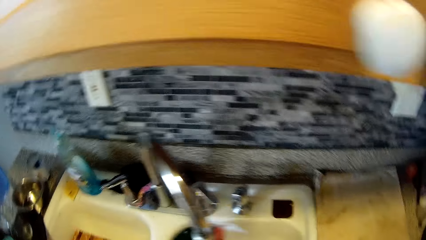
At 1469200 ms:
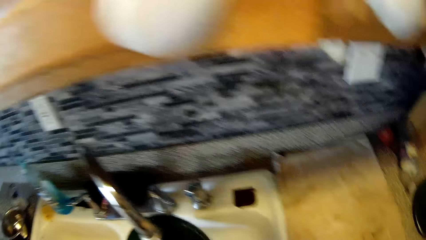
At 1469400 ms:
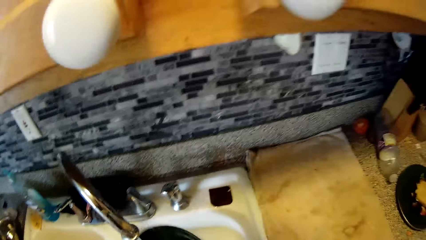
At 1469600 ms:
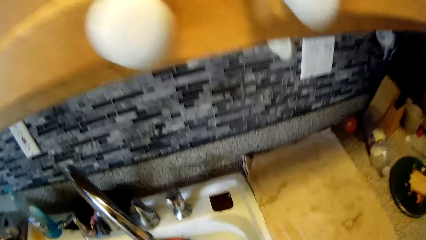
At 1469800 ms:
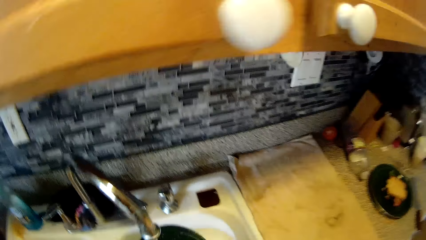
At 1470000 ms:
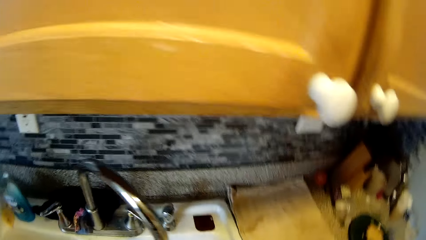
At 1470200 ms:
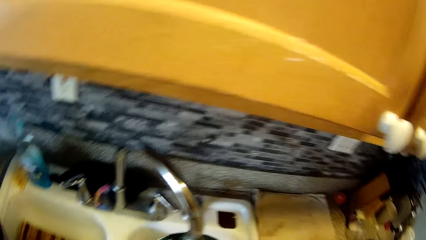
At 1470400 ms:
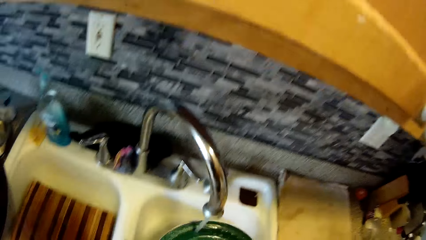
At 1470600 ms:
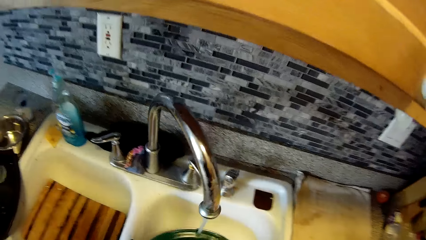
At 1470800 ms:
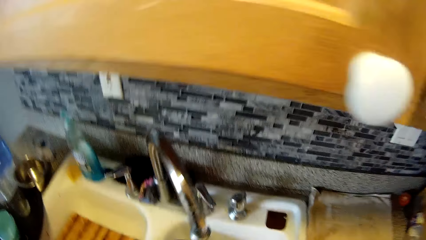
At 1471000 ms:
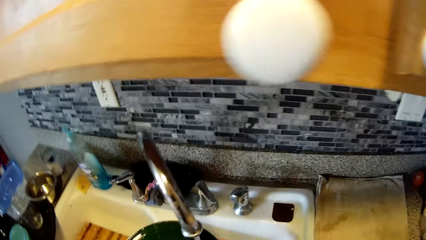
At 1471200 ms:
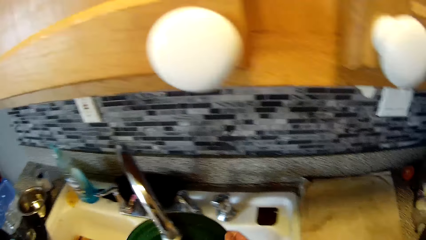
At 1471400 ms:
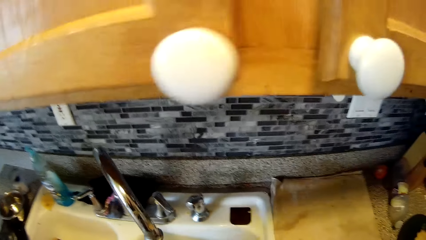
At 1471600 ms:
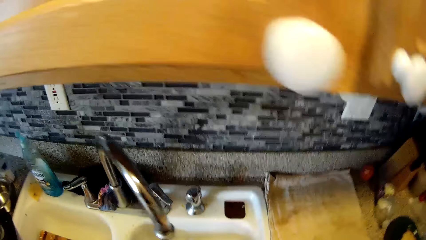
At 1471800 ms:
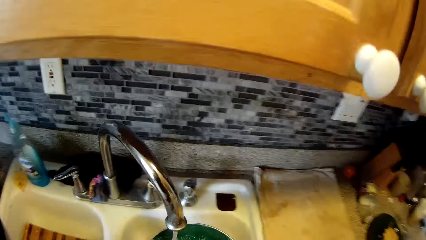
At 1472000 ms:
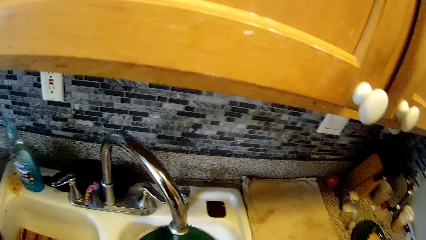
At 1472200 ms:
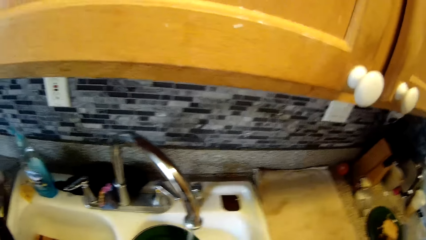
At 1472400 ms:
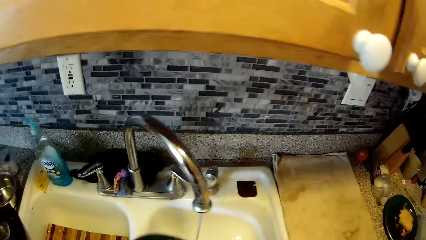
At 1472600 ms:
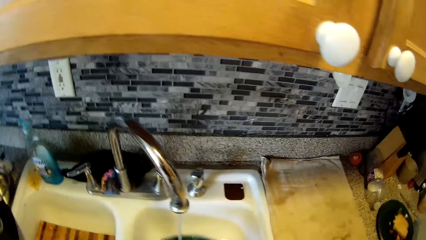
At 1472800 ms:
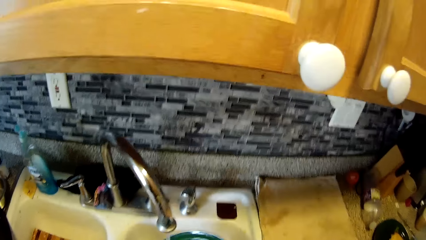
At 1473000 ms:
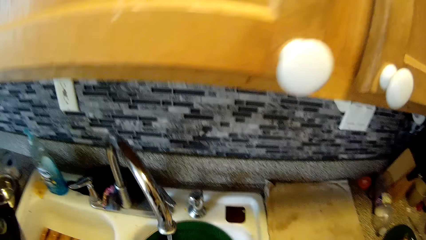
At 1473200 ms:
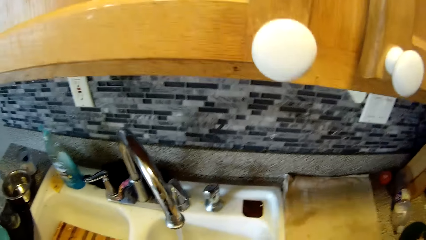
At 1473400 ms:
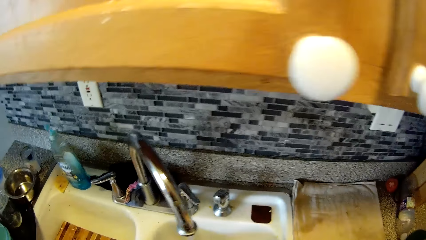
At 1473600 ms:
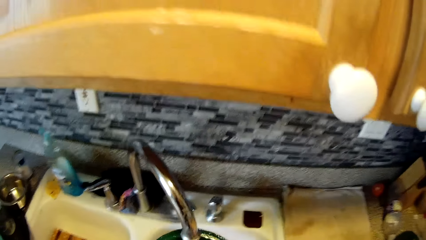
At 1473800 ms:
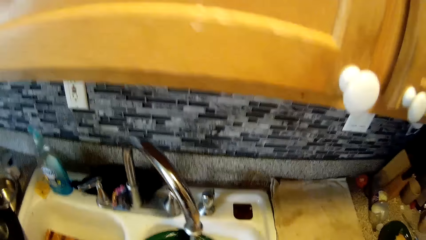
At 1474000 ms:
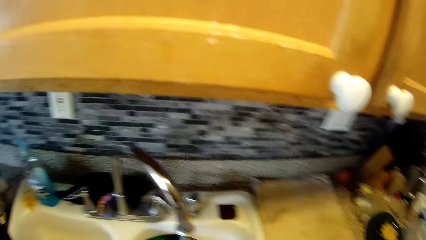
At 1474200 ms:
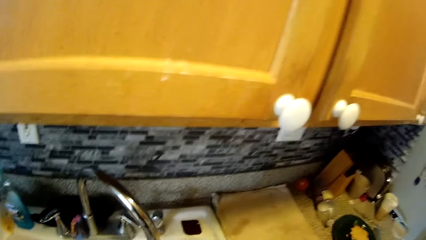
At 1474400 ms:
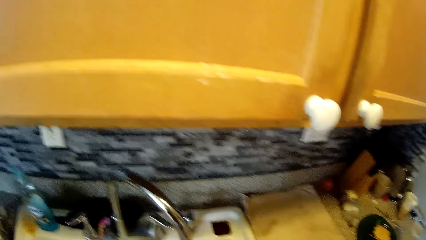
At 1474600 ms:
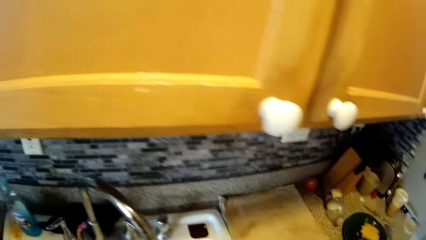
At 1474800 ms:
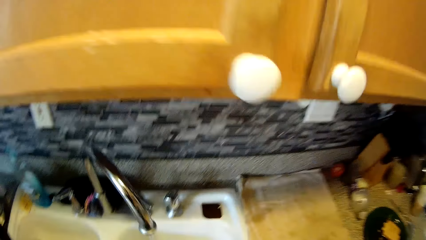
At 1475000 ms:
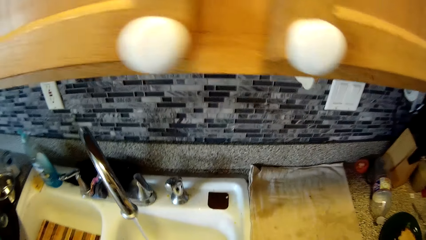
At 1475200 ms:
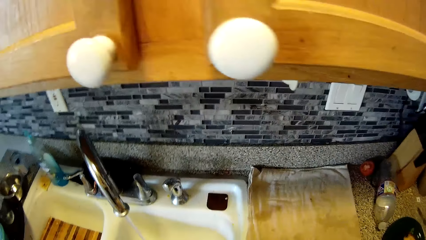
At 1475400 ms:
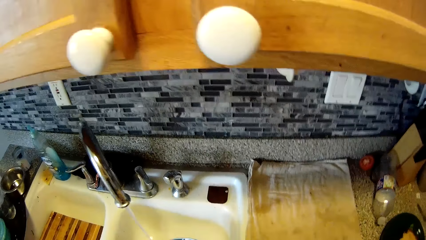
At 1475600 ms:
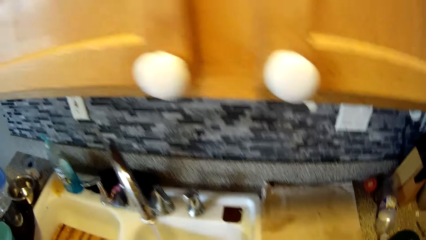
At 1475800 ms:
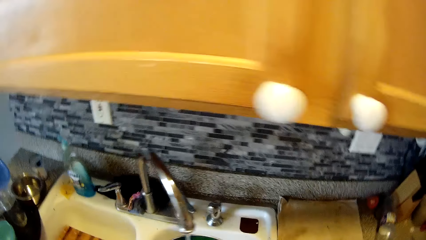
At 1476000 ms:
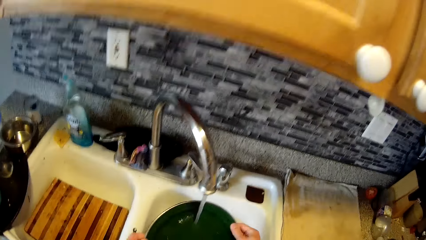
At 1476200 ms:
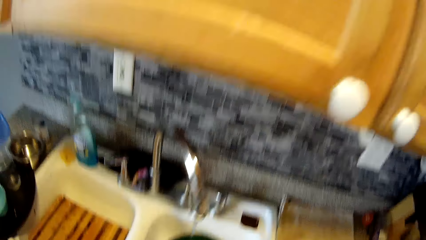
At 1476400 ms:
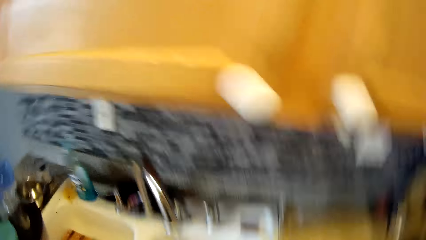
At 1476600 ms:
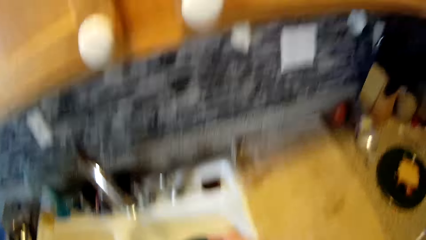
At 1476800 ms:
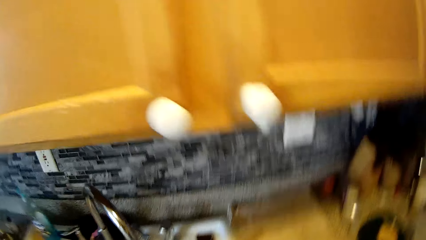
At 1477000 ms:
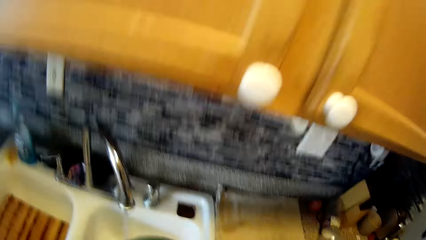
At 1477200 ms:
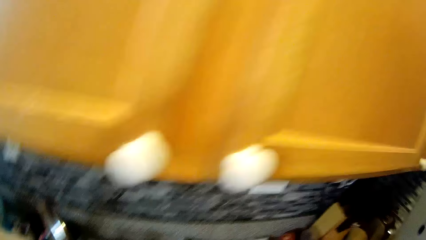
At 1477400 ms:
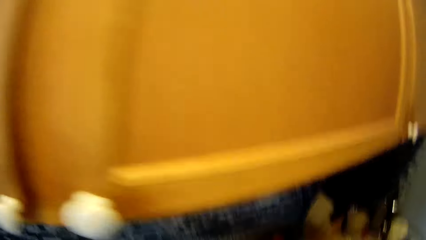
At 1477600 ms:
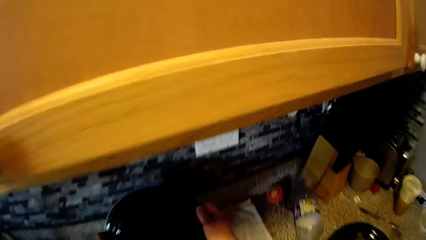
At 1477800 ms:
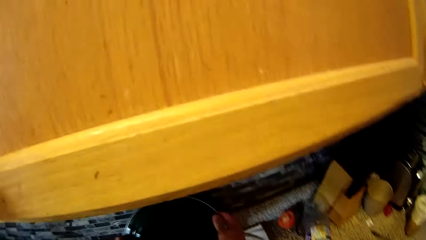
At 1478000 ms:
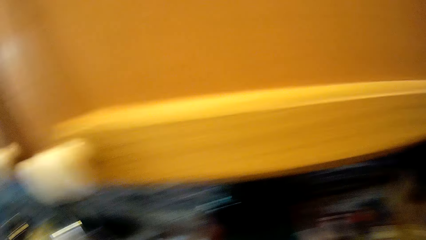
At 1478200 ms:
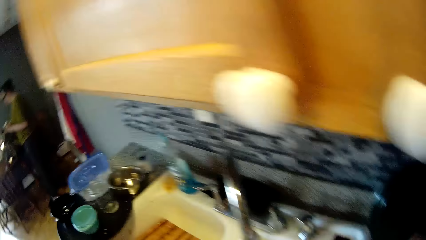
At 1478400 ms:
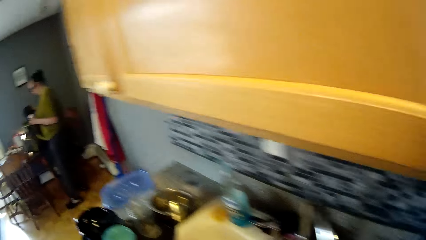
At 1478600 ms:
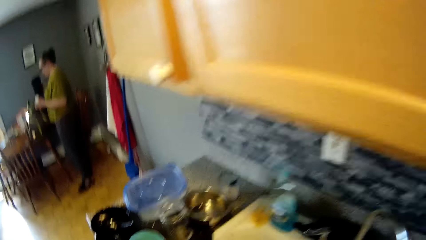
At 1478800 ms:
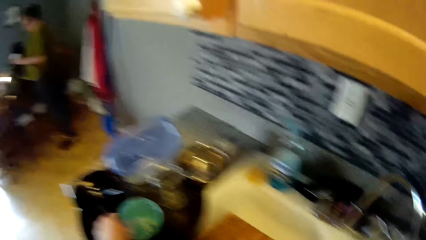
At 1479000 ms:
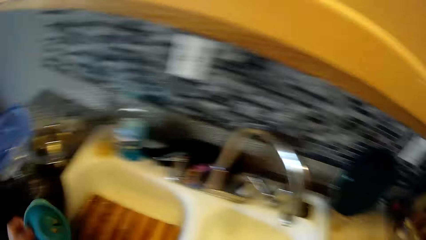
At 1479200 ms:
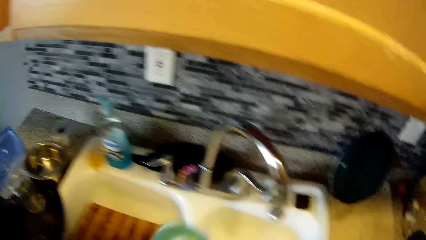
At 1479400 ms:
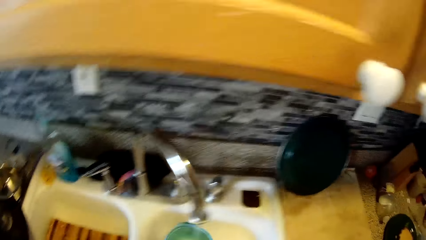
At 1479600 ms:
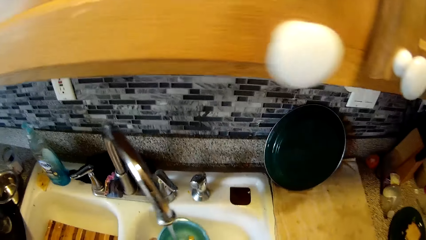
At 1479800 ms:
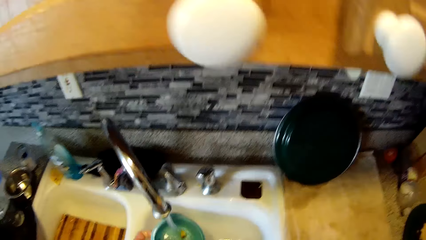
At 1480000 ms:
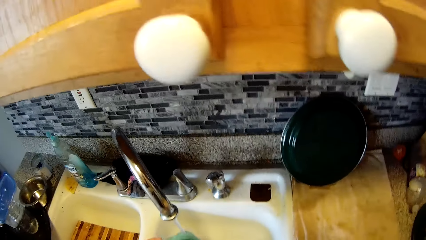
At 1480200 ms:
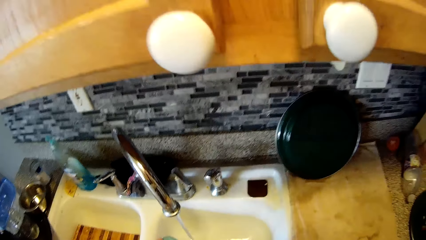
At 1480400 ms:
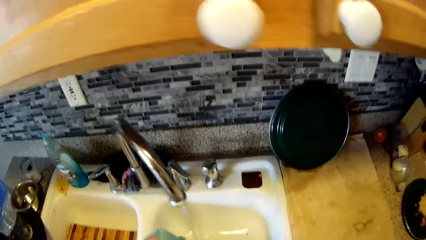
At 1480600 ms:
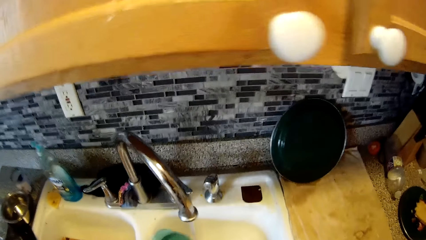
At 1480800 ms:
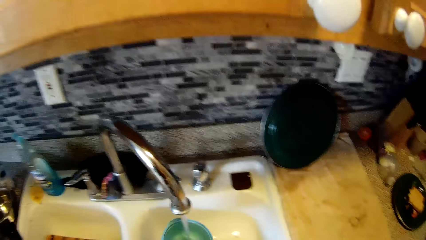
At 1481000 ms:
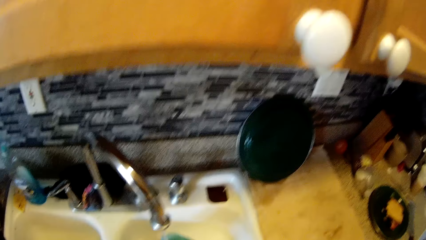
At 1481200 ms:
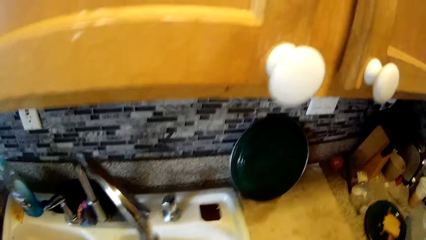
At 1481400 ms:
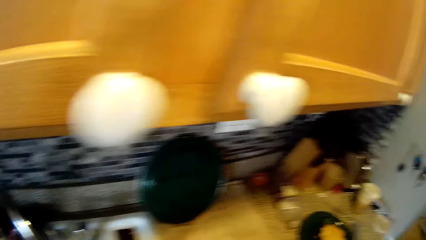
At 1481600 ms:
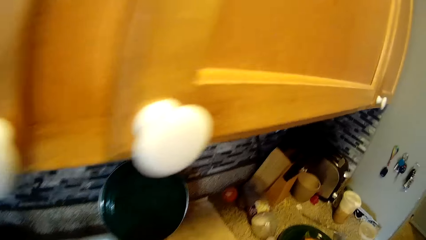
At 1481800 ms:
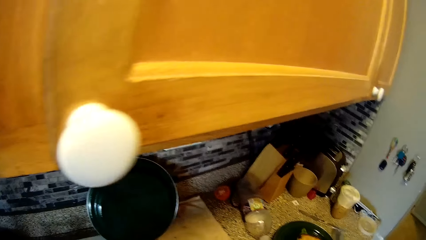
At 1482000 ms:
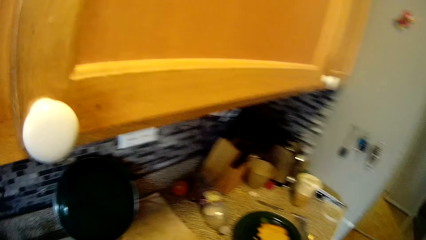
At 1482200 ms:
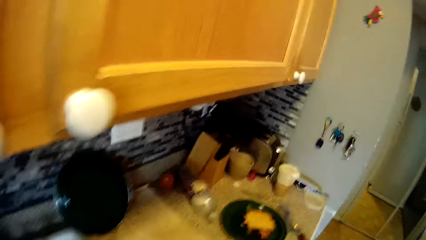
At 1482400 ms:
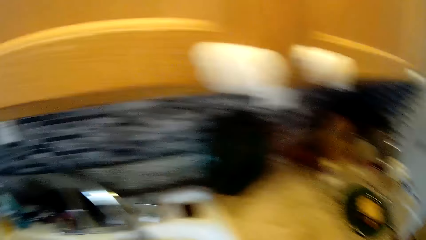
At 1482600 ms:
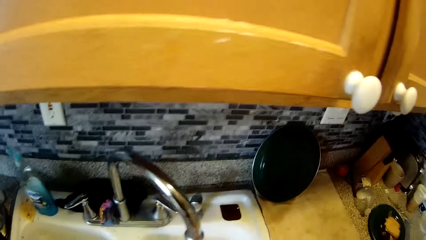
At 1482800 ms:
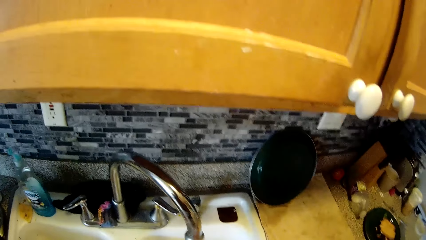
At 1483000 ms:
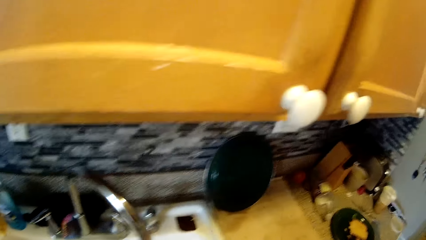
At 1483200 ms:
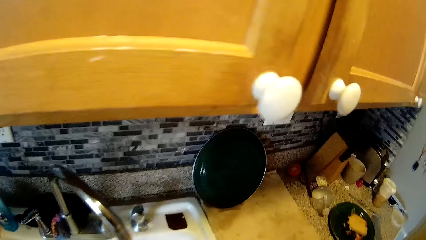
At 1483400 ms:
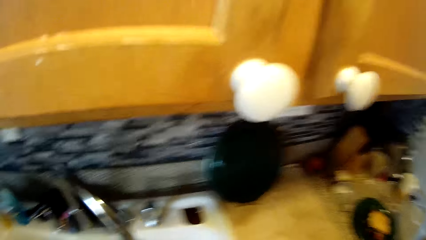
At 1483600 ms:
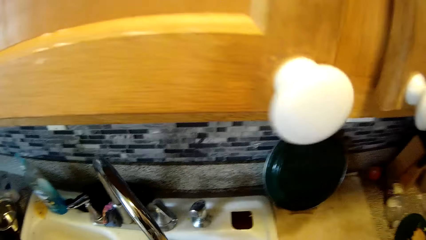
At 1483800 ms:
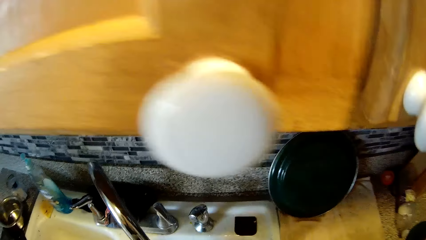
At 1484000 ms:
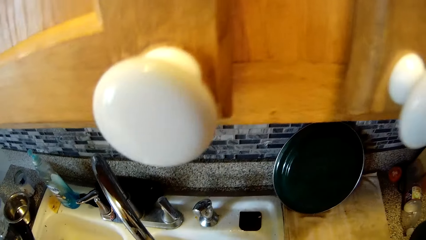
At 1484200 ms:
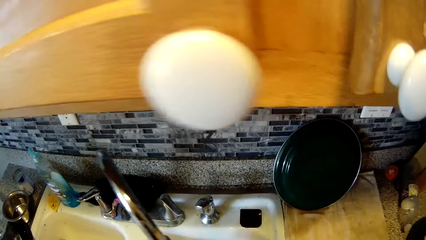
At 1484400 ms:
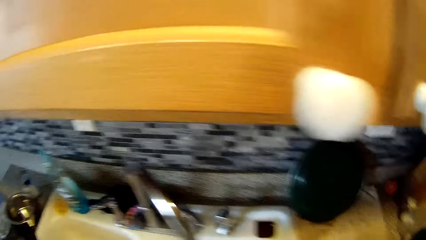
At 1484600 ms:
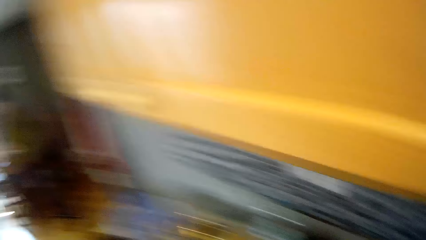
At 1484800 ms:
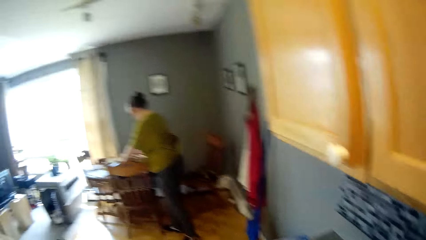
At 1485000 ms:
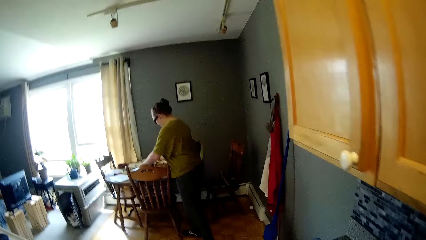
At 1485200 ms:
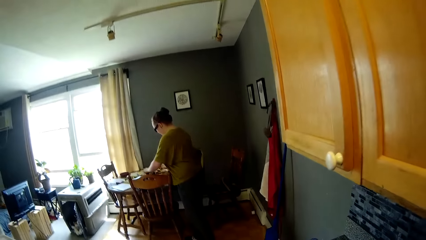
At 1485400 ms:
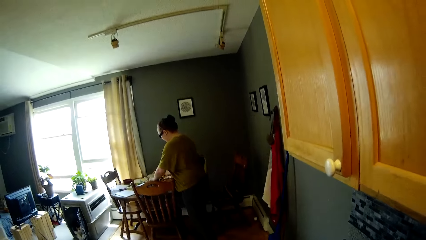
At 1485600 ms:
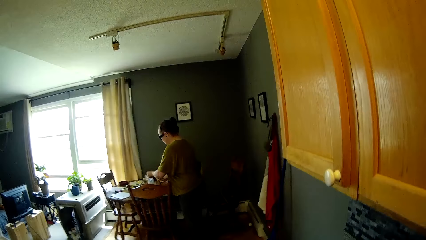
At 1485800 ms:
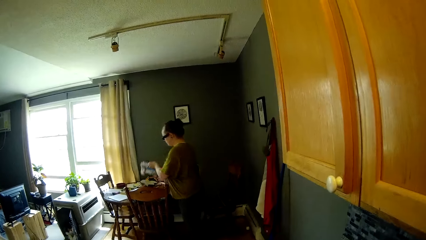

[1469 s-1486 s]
The camera wearer turns around. He washes a plate with a sponge. He turns around. He places the washed plate on the cabinet against a wall. He picks up a cup on the cabinet with his left hand. He turns around. He fetches water inside the cup. He pours the water in the cup inside the sink. He fetches water inside the cup. He washes the cup in a sink. He turns around.
